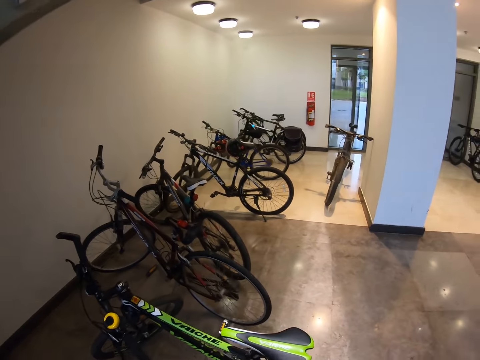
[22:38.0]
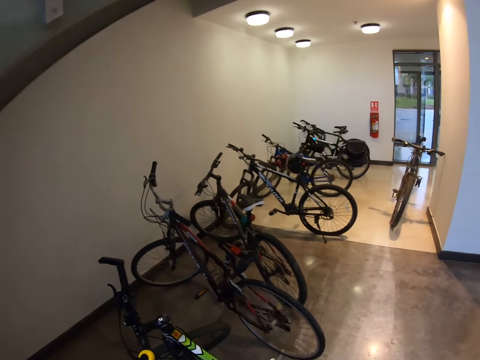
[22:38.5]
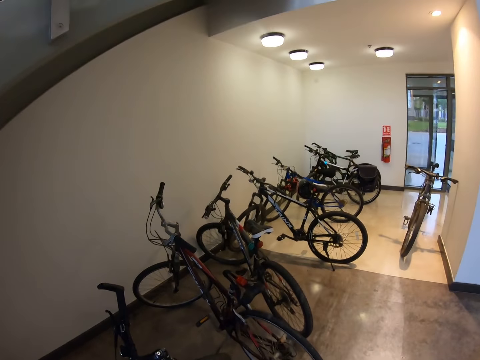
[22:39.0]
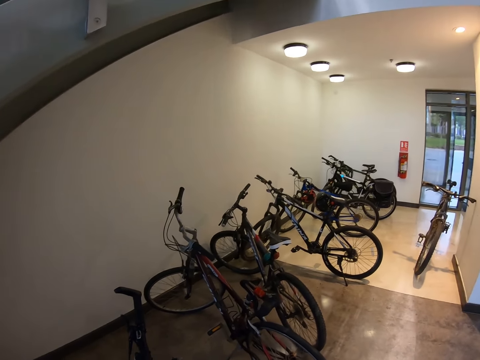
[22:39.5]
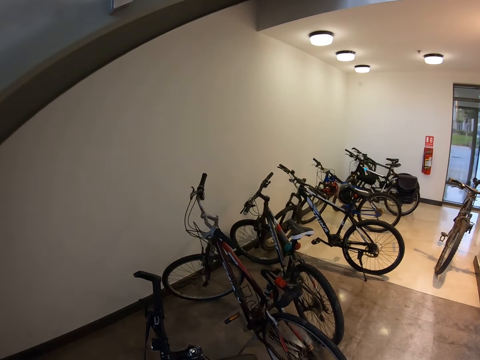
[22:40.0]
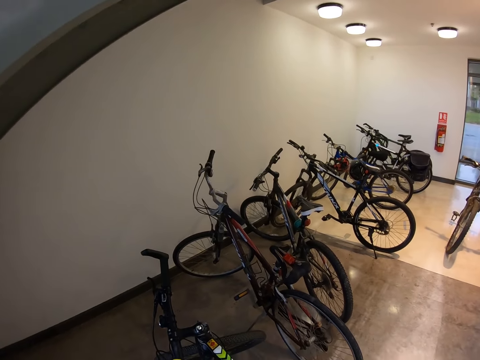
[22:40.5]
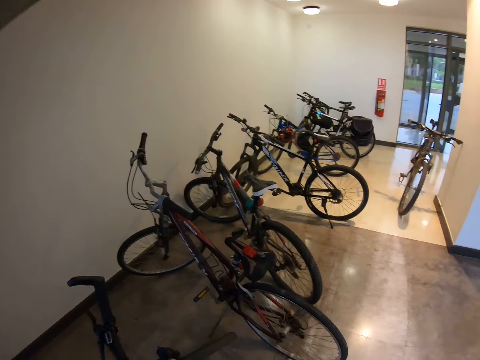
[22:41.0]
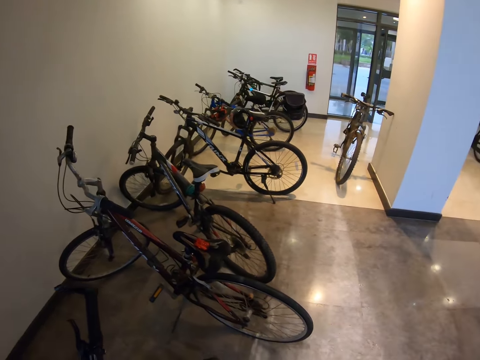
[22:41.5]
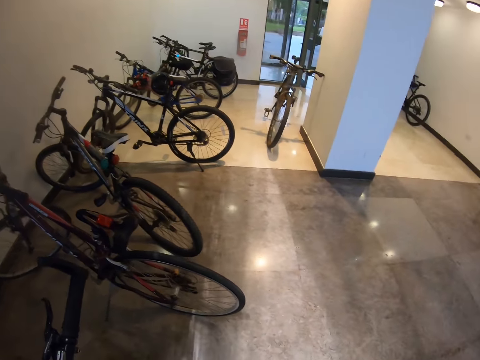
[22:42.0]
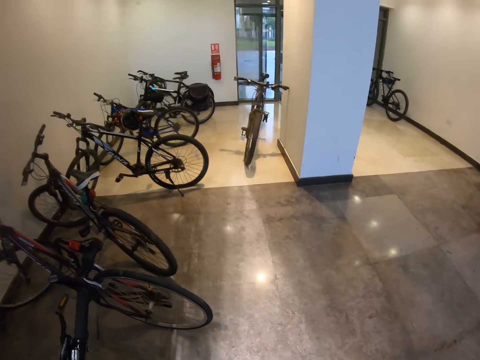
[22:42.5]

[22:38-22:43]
The camera wearer stands near bikes. They pick the bike.

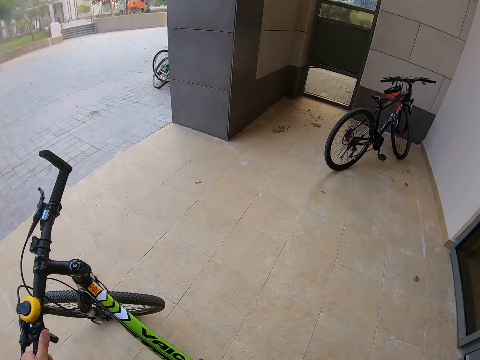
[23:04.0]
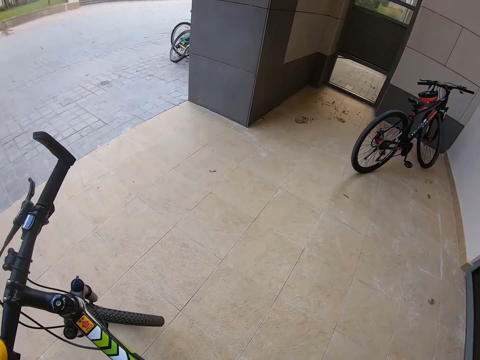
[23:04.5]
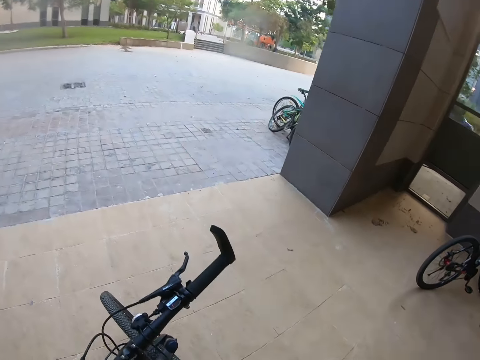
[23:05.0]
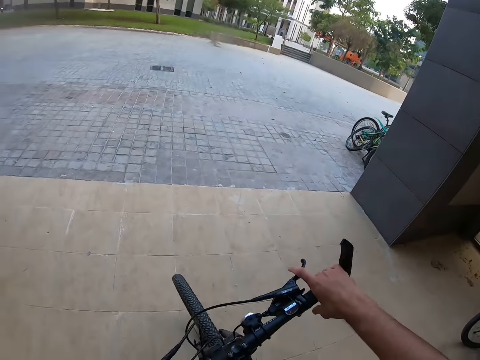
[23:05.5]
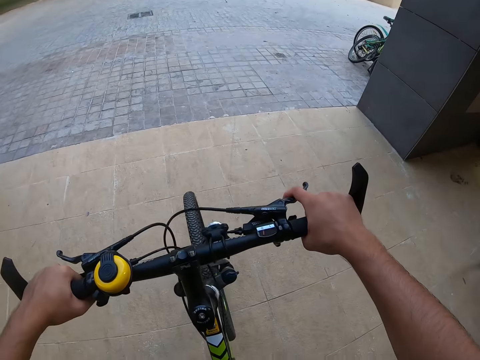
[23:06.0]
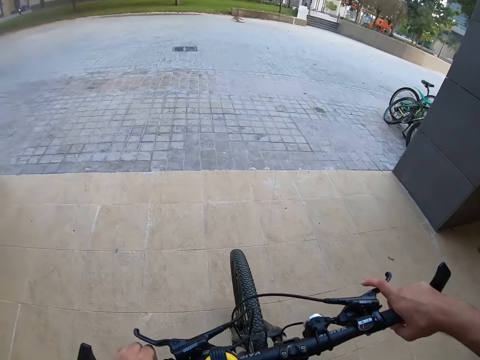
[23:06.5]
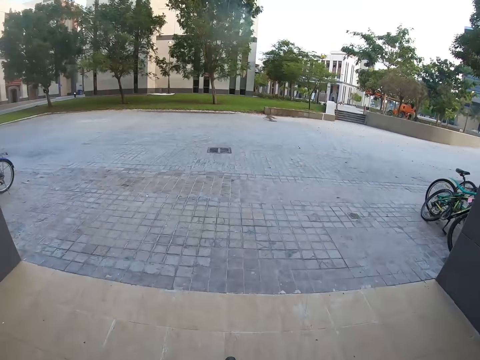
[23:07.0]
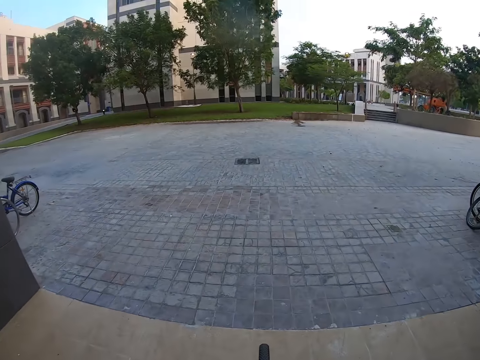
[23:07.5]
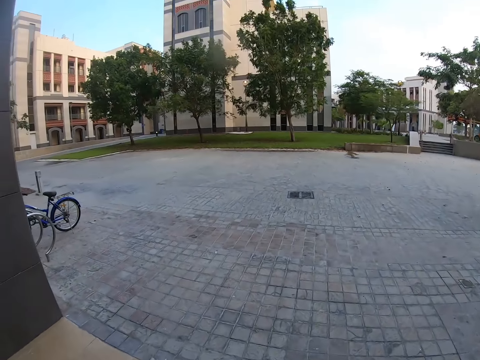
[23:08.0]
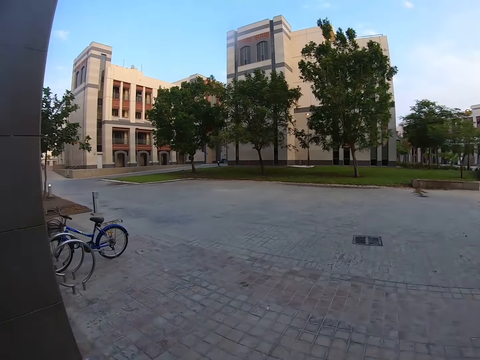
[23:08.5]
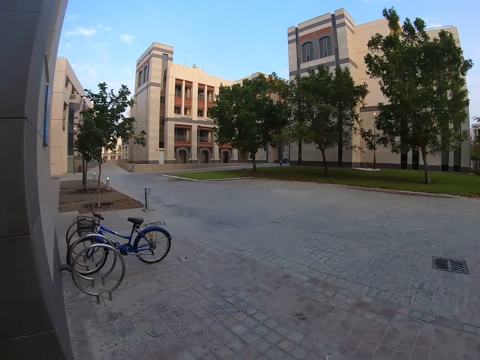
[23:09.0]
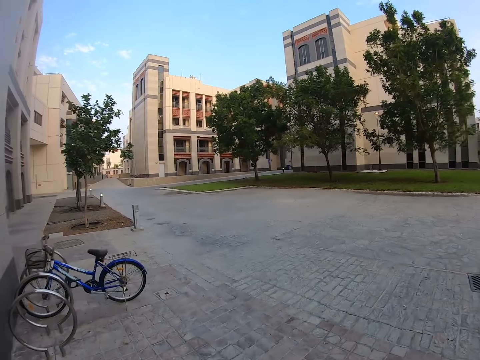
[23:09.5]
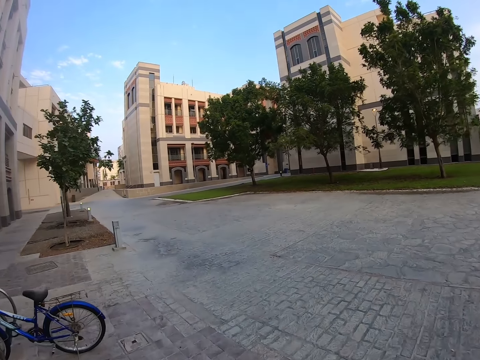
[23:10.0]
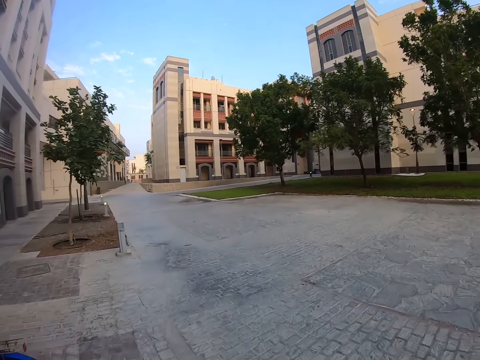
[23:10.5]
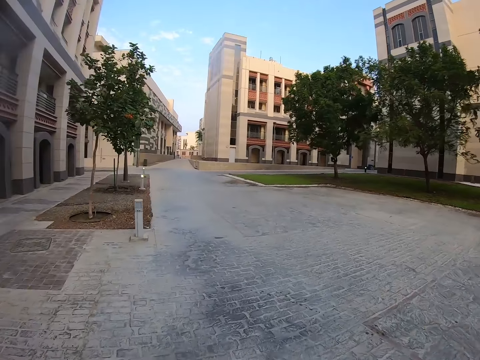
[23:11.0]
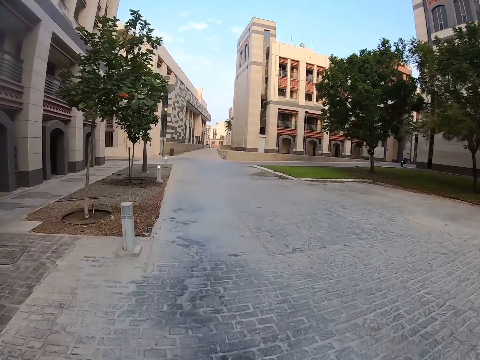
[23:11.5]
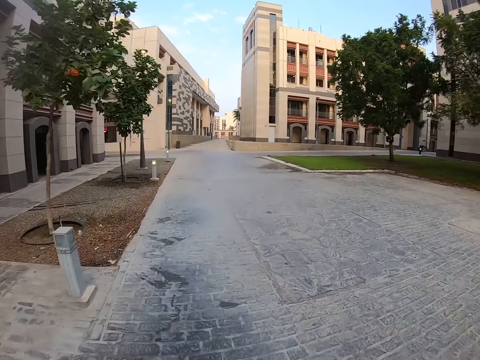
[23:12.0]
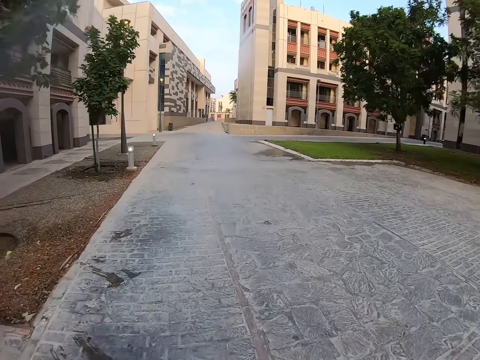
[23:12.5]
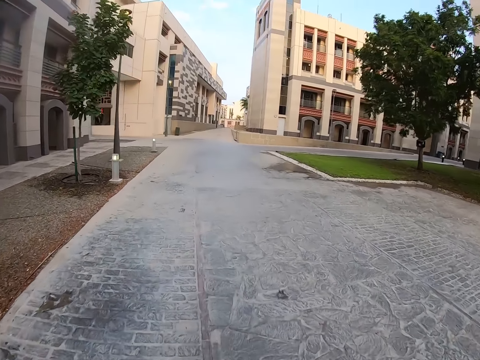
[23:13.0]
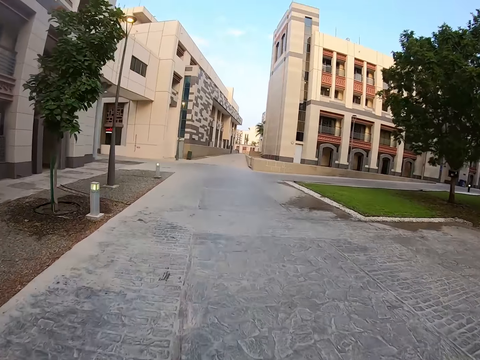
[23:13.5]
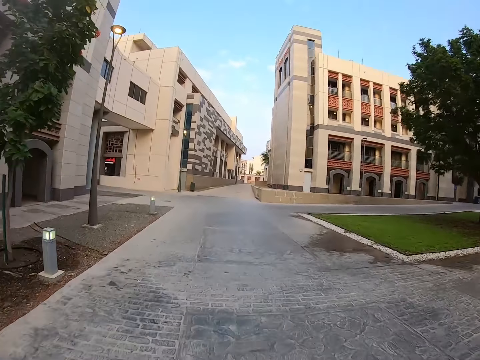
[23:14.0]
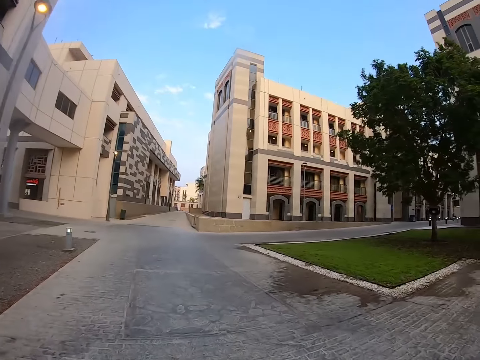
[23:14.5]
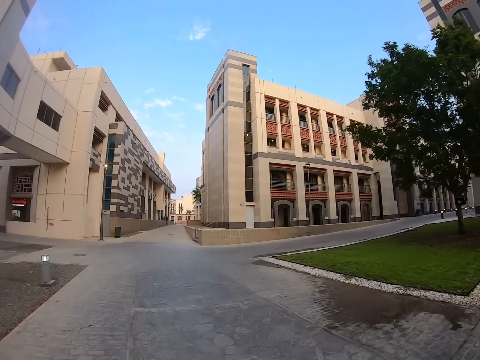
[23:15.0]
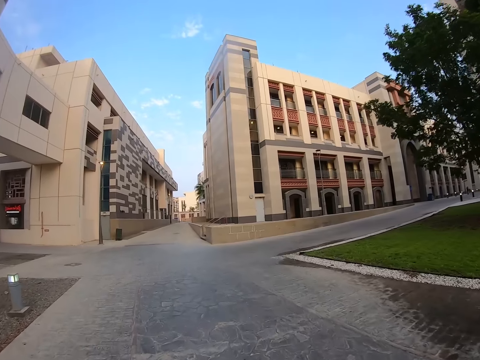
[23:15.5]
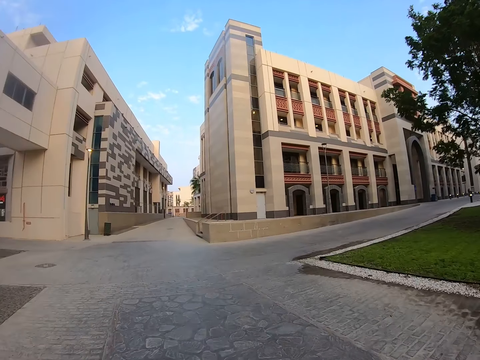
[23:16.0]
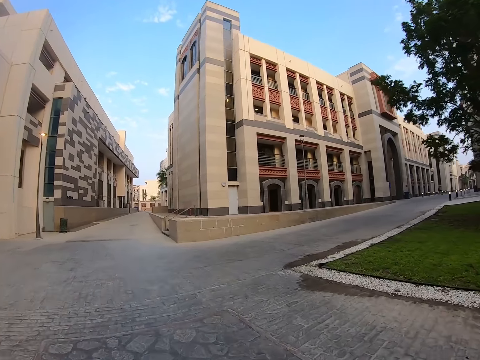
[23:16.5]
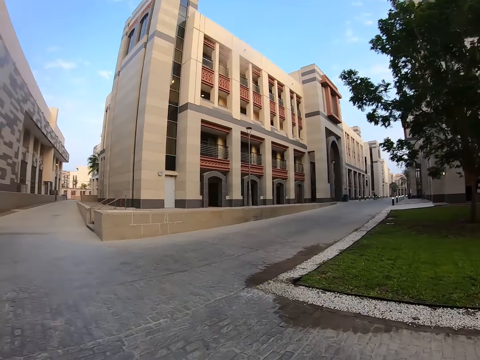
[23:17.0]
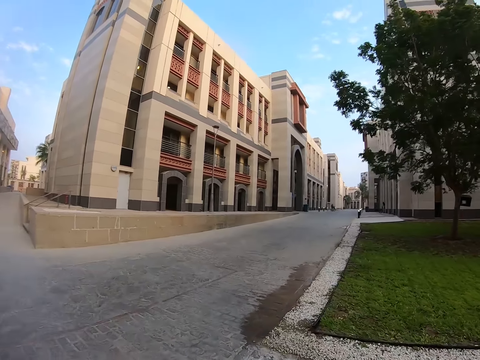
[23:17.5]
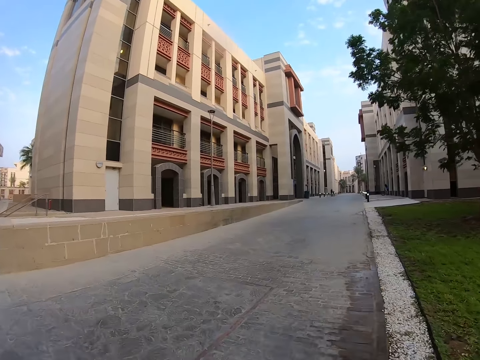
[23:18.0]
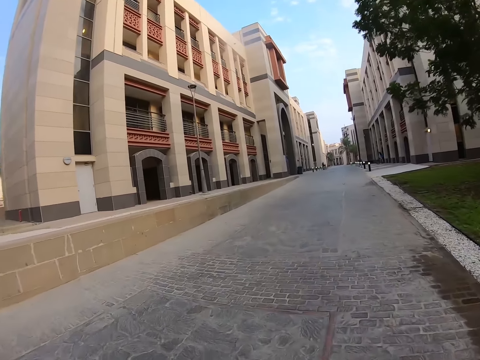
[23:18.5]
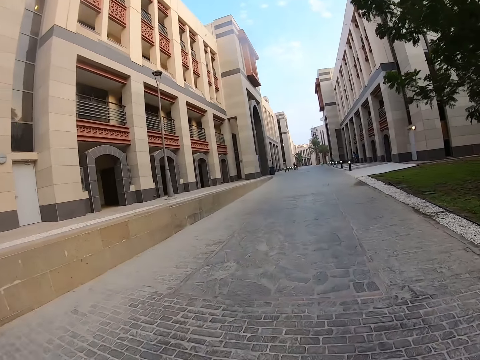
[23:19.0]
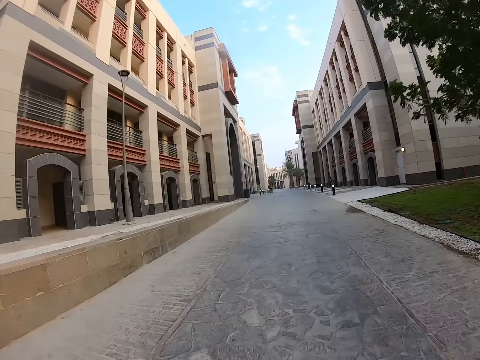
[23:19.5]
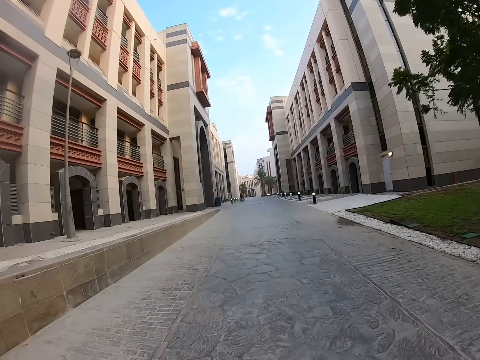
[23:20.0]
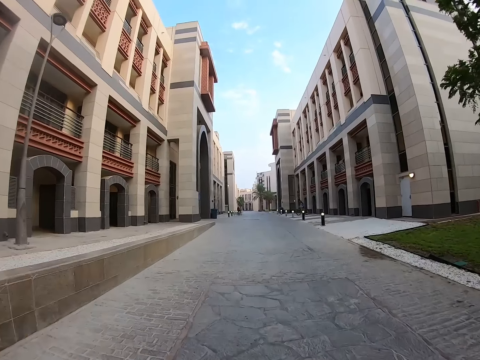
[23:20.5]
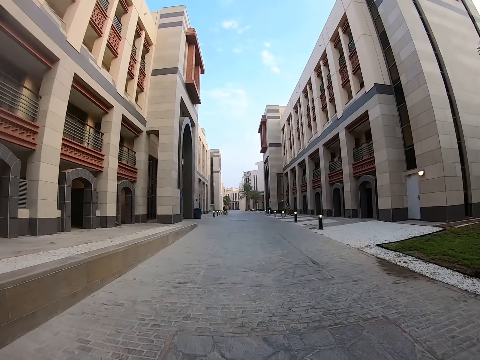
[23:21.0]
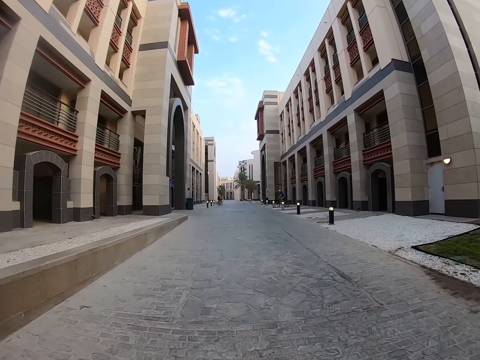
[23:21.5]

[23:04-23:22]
The camera wearer climbs on a bicycle. They ride on the bicycle. They ride to the right.

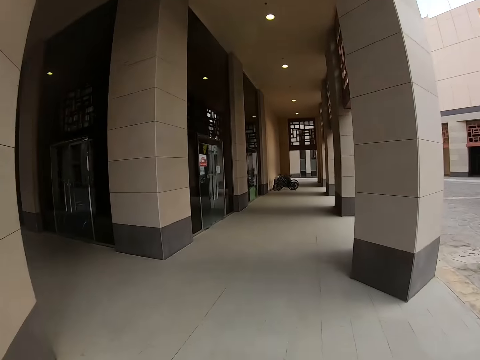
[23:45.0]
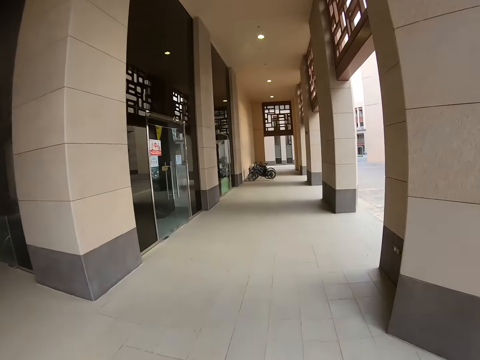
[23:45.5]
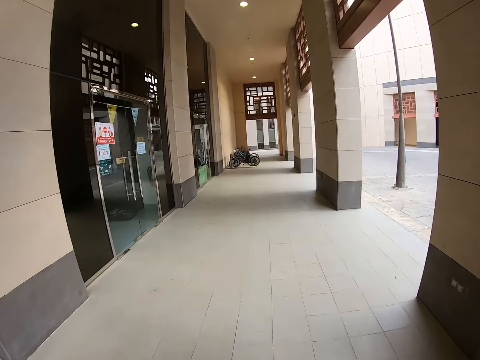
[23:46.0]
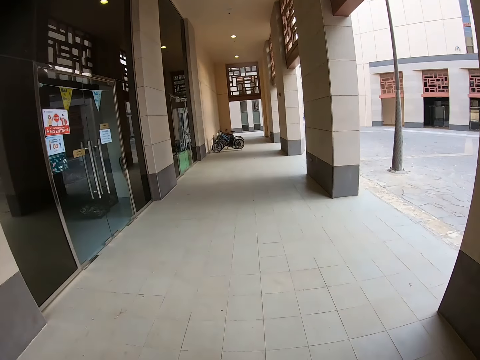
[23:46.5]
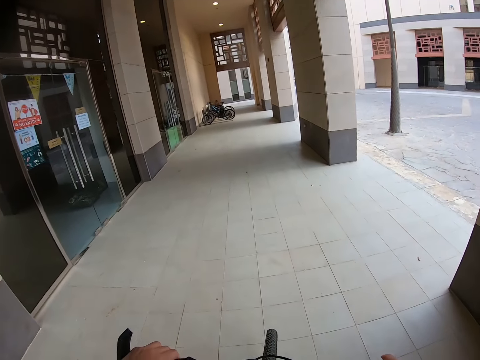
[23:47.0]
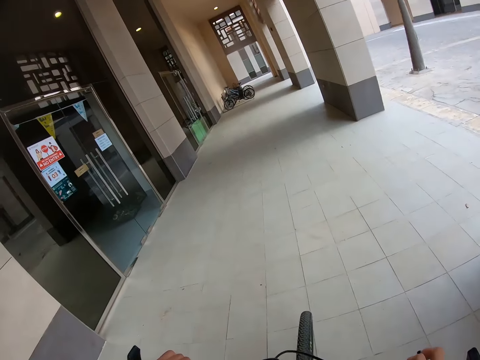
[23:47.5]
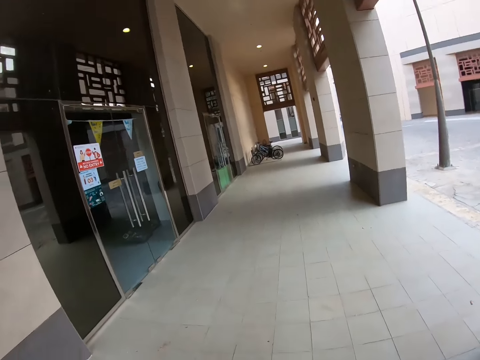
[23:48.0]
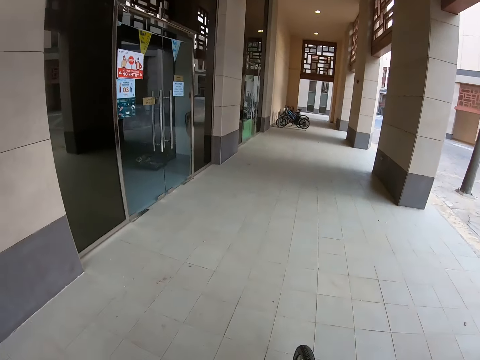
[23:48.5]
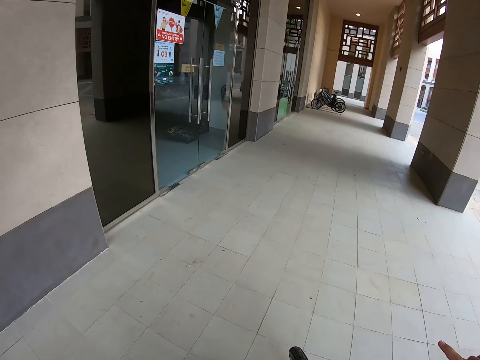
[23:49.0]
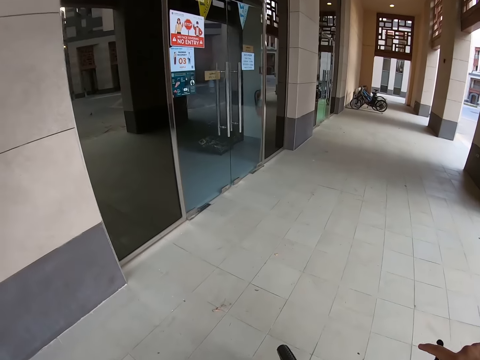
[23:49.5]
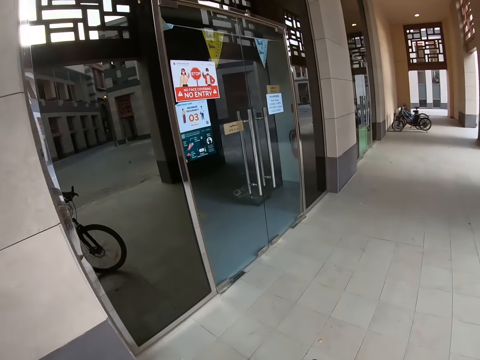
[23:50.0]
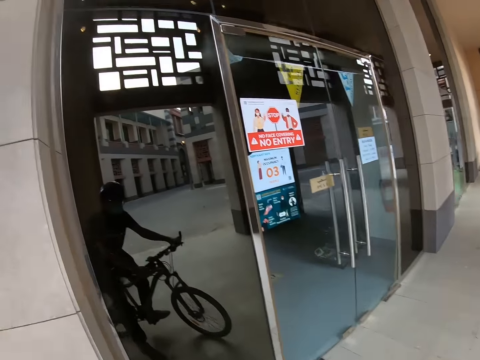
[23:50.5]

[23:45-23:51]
The camera wearer stops. They look around. They move to the door with the mirror. They ride a bicycle.
